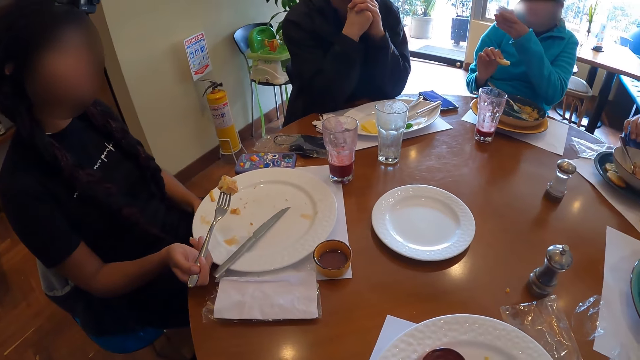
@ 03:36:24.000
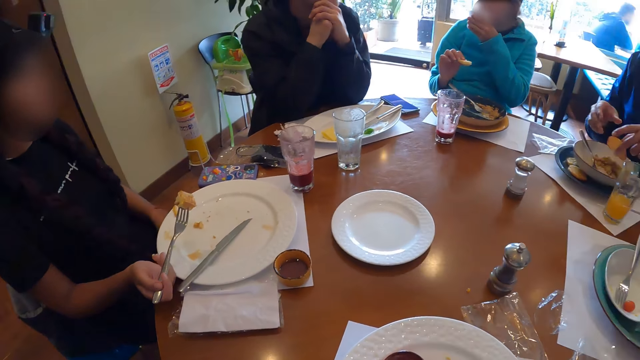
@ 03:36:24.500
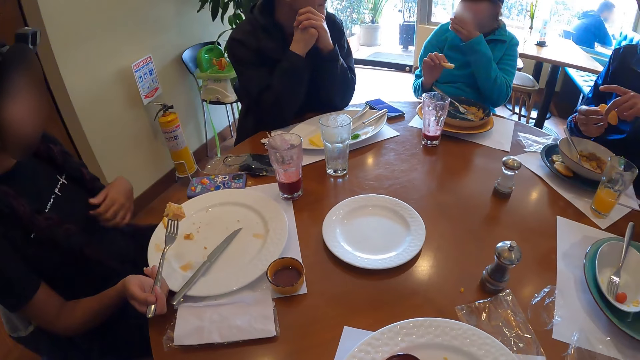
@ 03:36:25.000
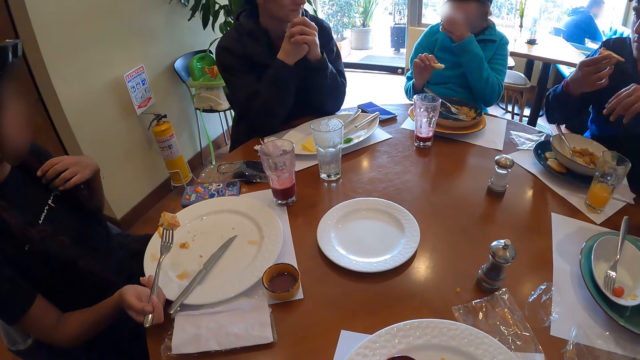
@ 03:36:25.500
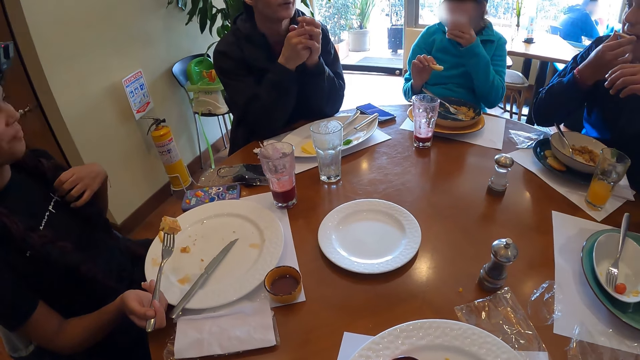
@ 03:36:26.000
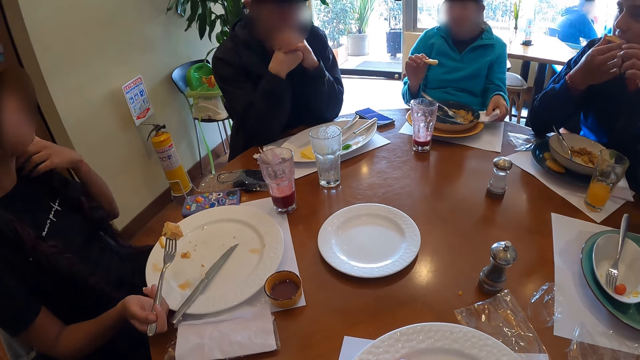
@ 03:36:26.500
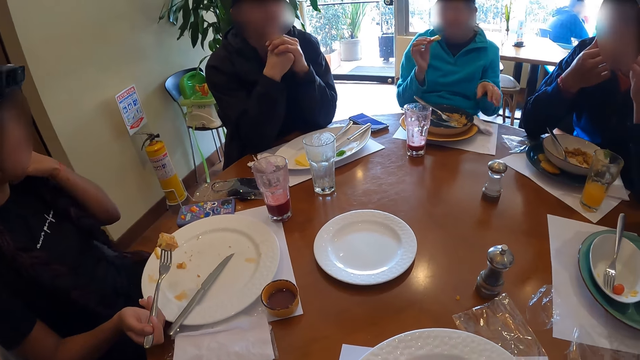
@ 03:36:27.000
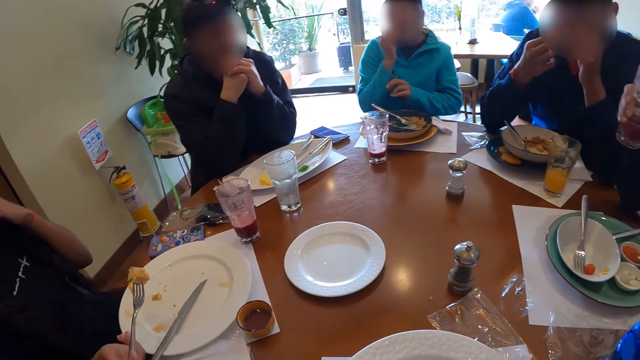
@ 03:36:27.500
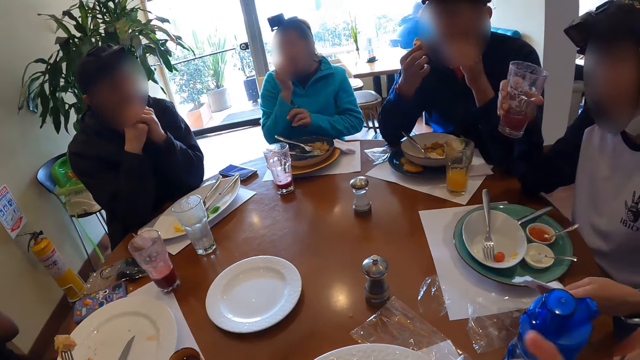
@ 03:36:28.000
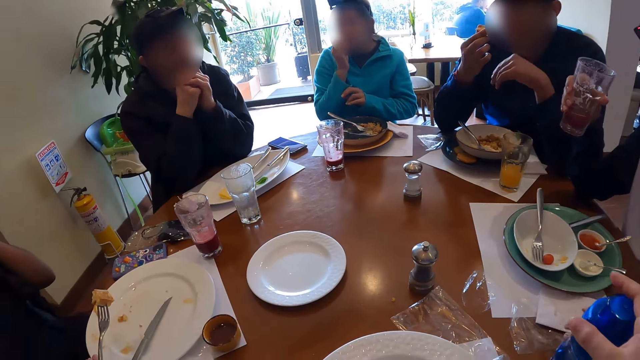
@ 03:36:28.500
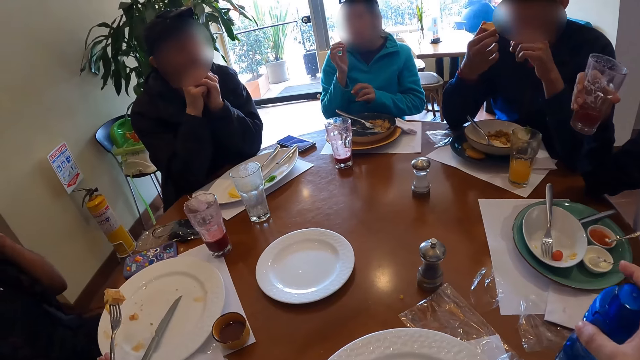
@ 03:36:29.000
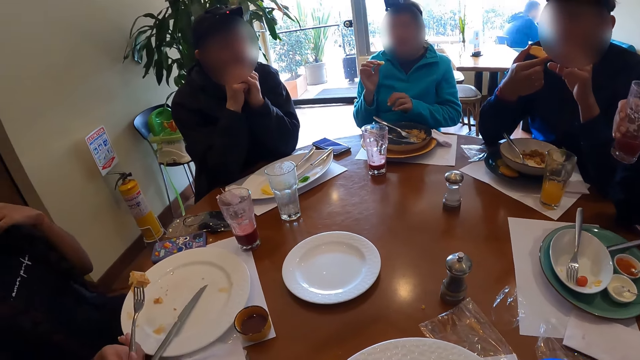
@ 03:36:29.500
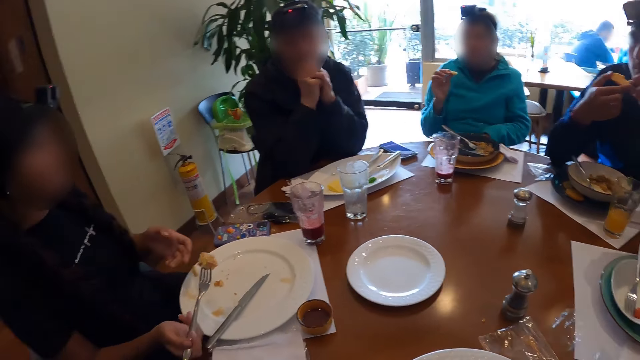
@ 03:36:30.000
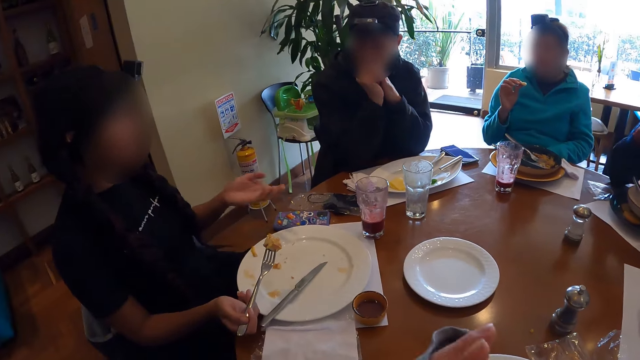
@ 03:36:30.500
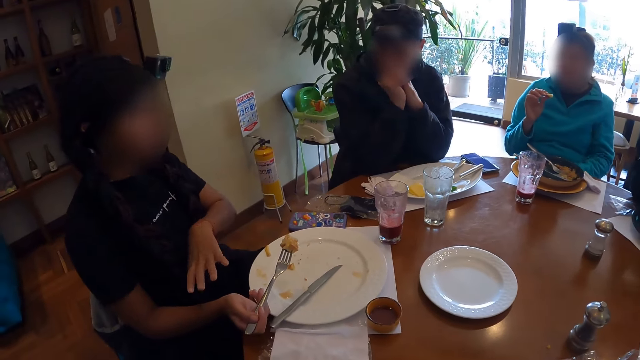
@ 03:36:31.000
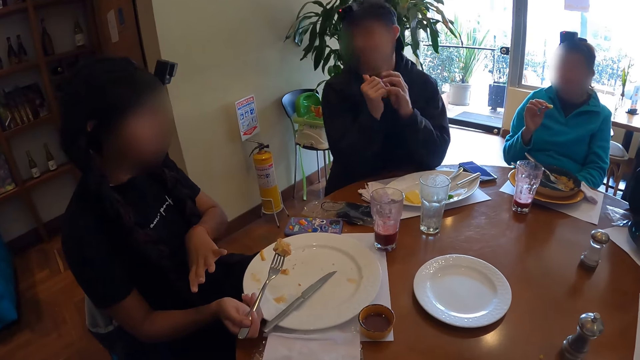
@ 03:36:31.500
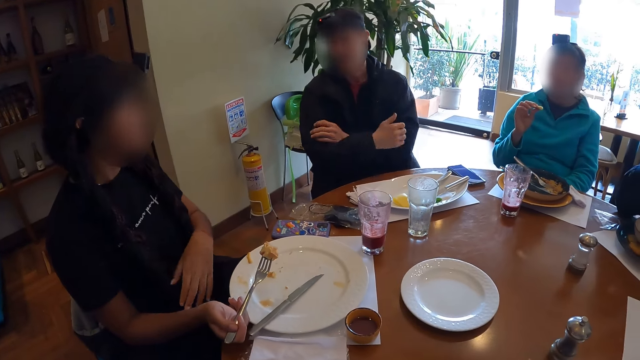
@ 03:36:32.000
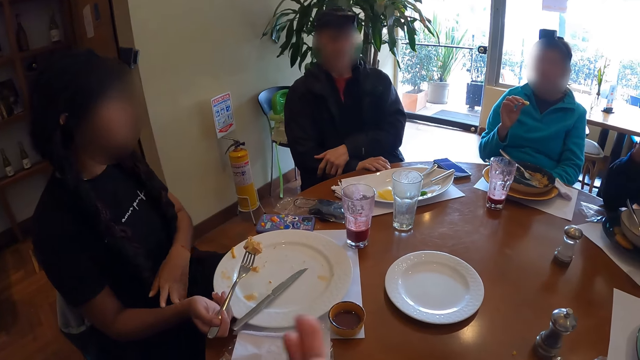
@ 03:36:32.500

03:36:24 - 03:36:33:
A man picks a biscuit from the plate with his left hand, passes the biscuit from his left hand to his right hand, and eats the biscuit with his right hand. A woman drops the paper towel on the table with her left hand and eats the biscuit with her right hand. Another woman drops the paper towel on the table with her right hand. The camera wearer picks the water bottle from the table with her right hand.

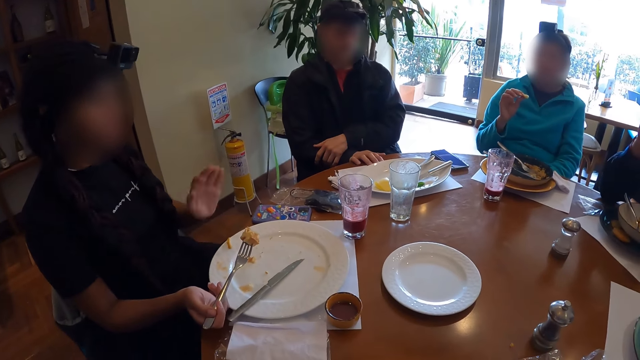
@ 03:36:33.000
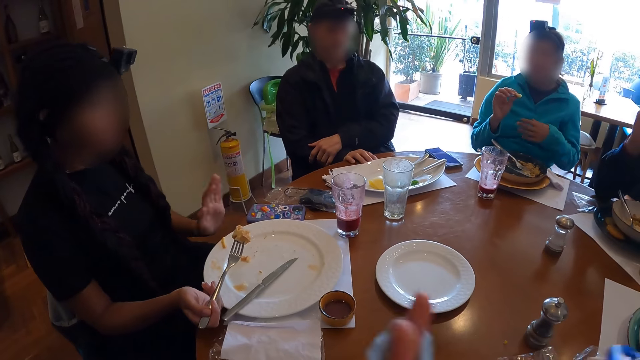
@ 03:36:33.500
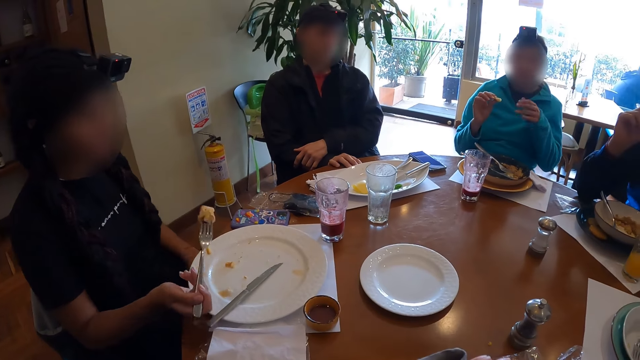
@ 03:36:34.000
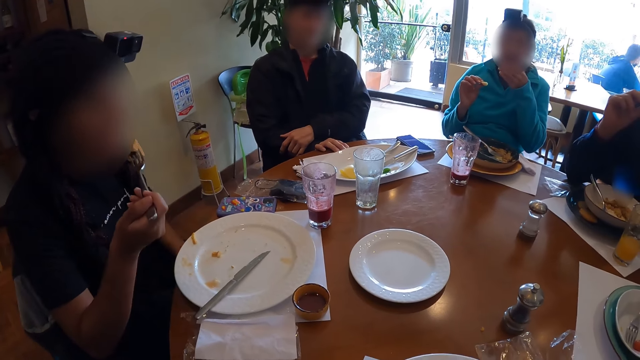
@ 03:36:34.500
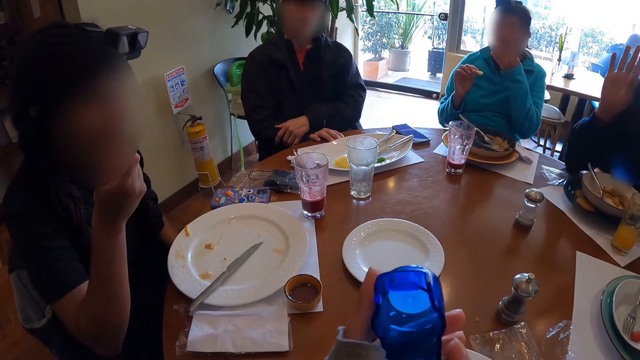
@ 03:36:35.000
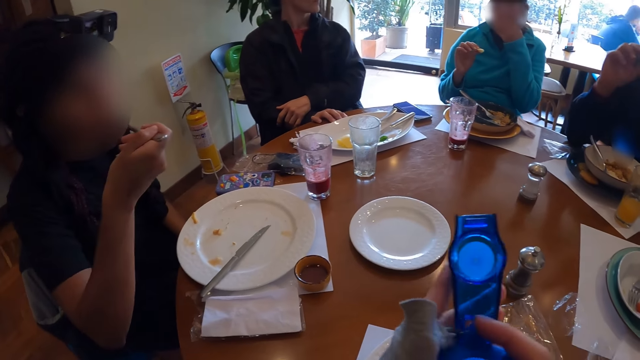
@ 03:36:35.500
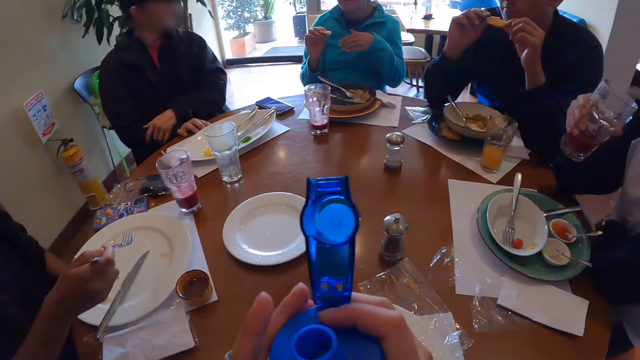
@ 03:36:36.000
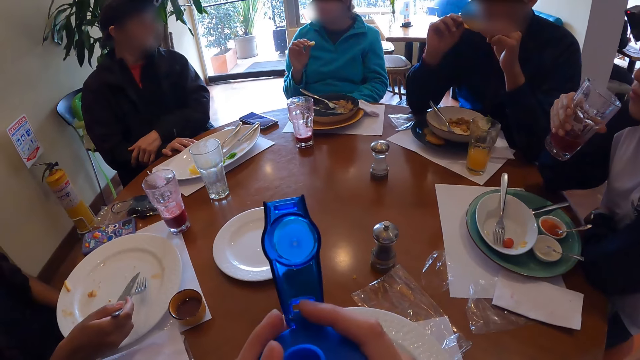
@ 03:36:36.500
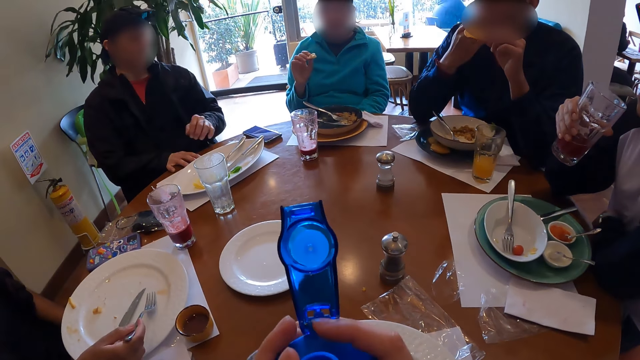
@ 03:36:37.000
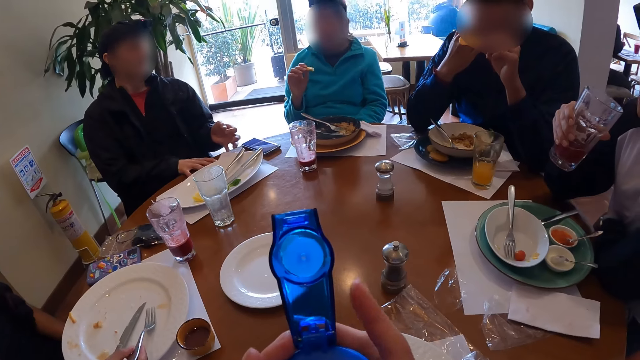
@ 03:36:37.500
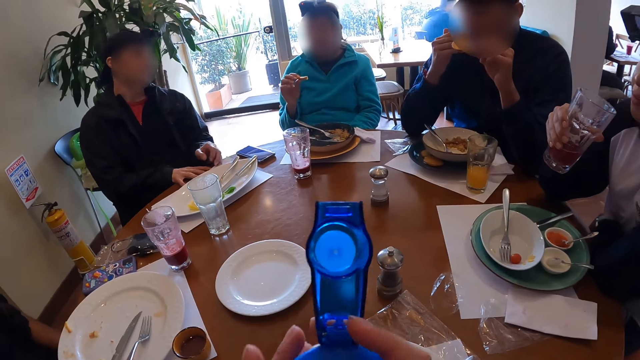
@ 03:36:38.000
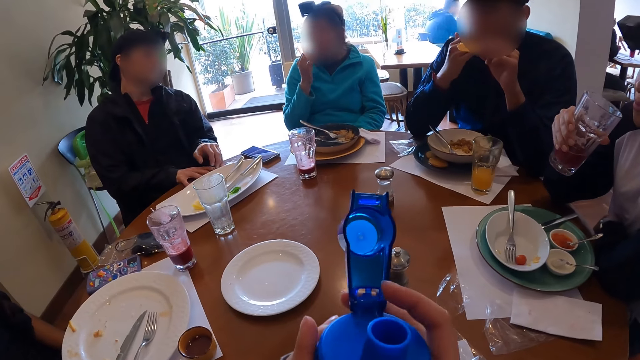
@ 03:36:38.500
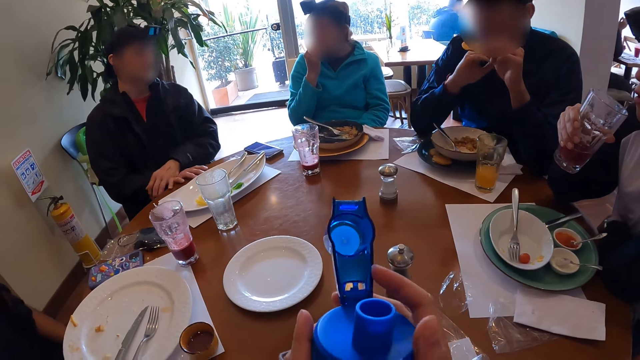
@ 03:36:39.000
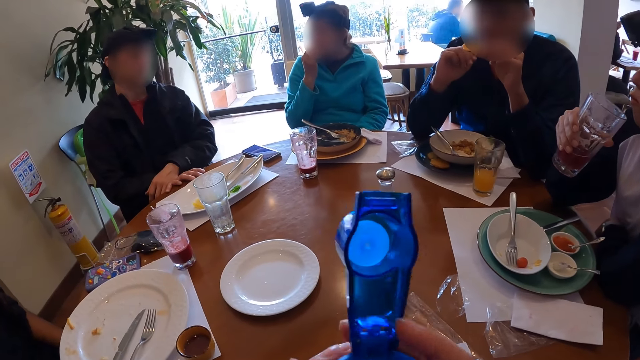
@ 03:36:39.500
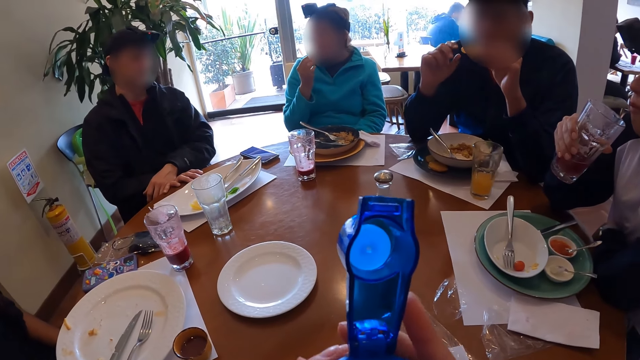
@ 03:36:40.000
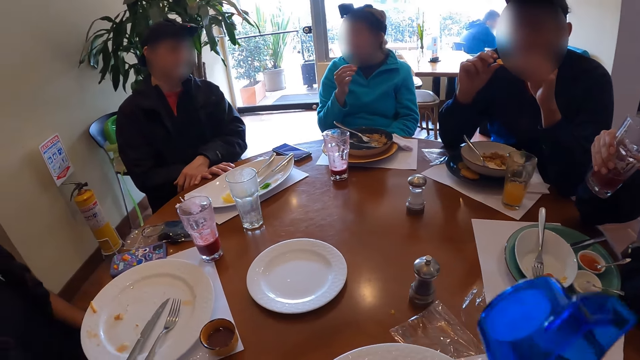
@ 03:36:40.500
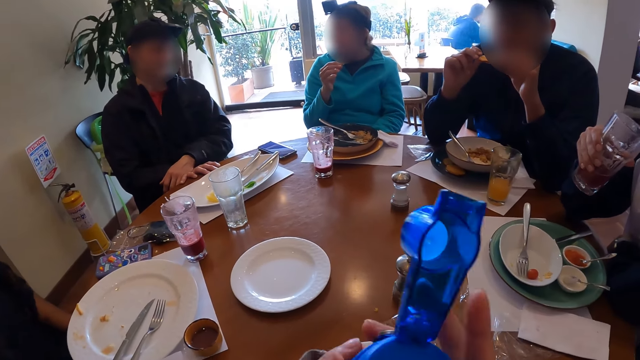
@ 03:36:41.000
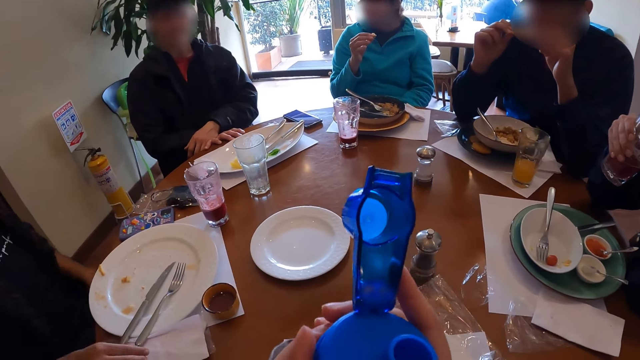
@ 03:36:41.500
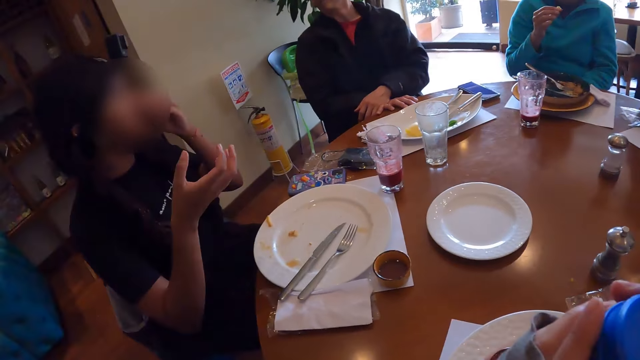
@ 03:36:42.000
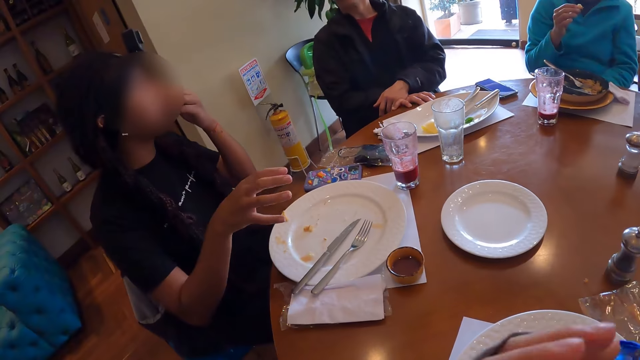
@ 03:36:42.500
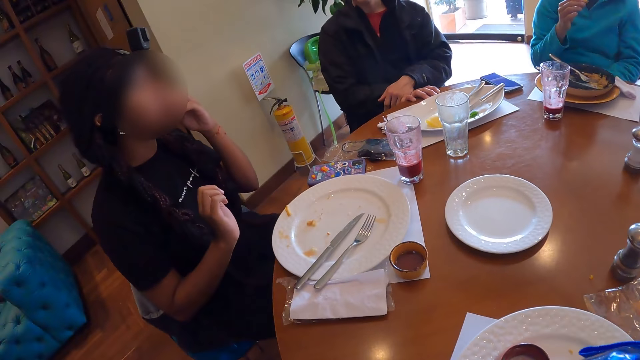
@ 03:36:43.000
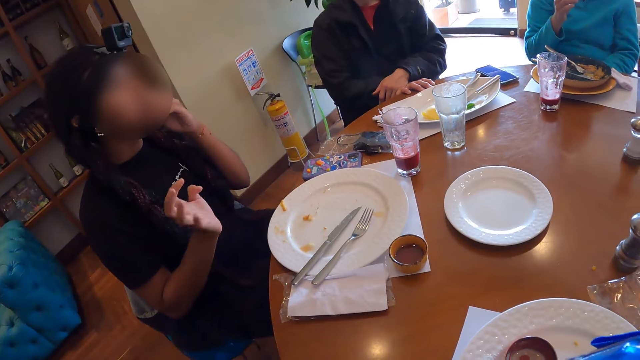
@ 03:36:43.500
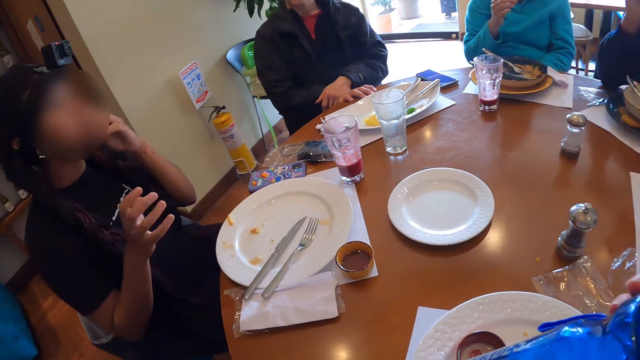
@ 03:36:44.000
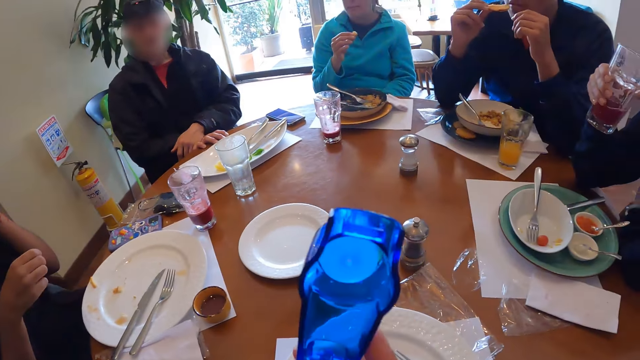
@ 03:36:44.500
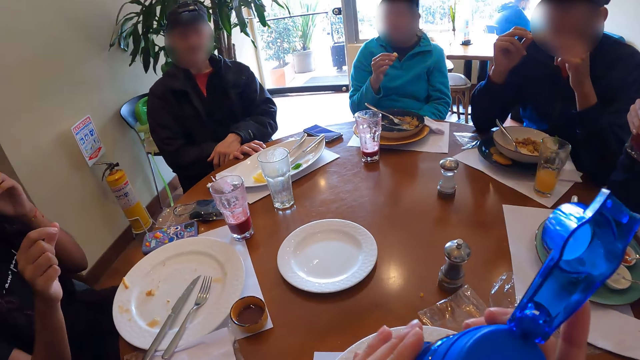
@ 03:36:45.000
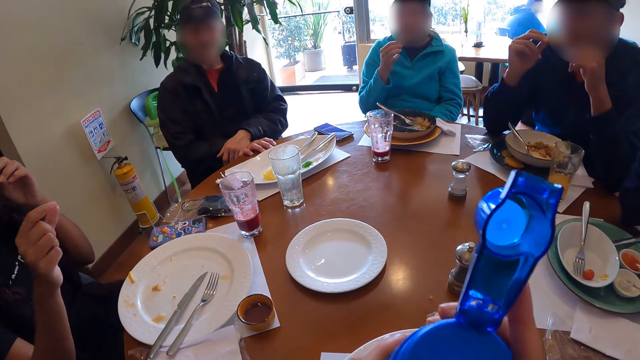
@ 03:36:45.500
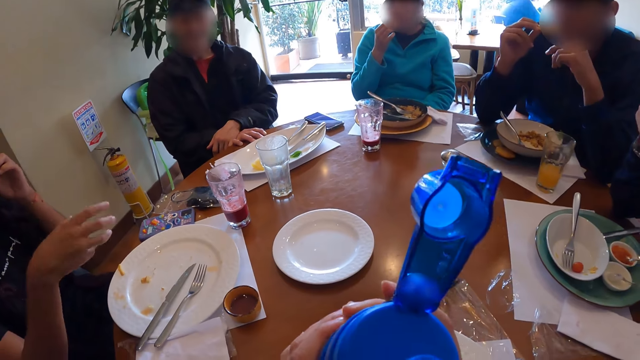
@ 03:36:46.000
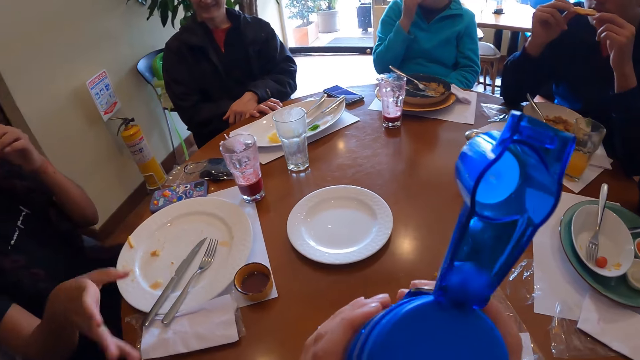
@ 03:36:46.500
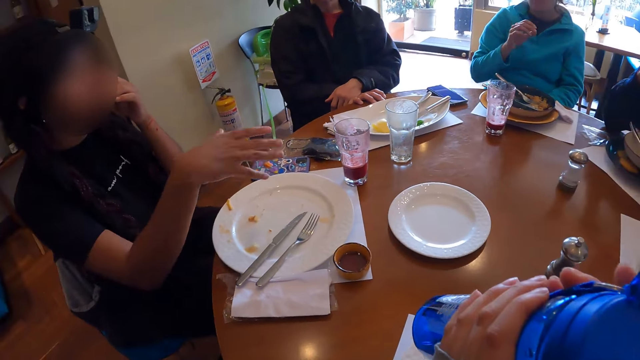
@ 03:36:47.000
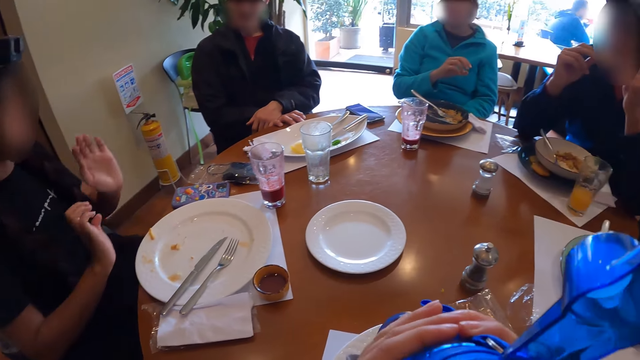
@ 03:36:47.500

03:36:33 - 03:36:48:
A woman eats cheese with a fork in her right hand. The camera wearer opens the water bottle with both hands. They hold the water bottle. Another woman eats the biscuit with her right hand. The other woman eats the biscuit with her right hand again.
